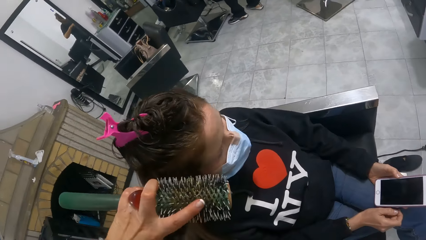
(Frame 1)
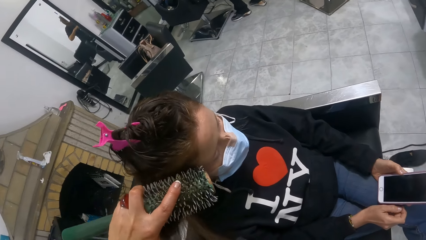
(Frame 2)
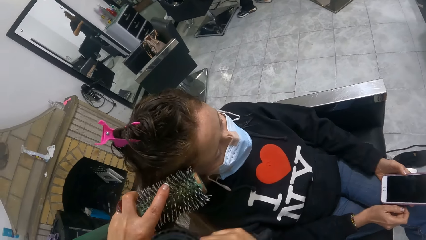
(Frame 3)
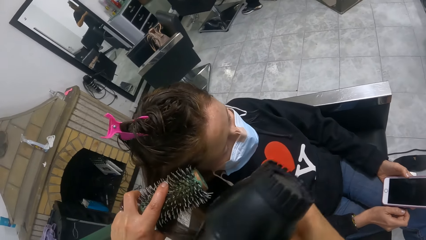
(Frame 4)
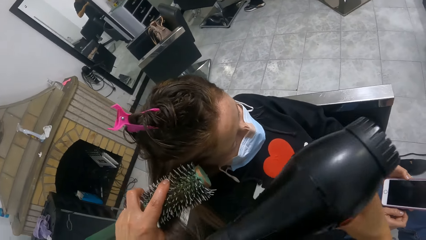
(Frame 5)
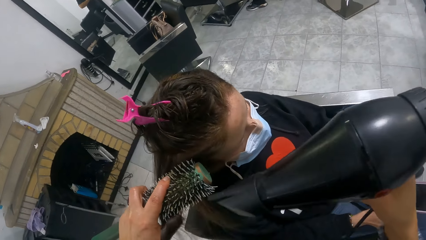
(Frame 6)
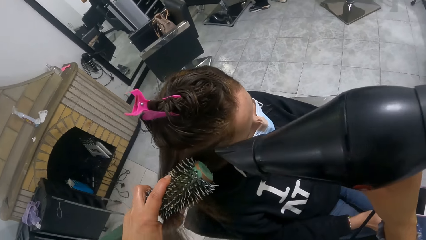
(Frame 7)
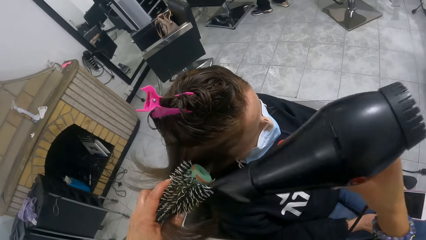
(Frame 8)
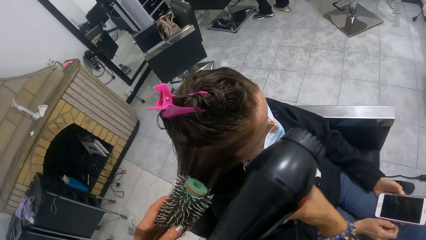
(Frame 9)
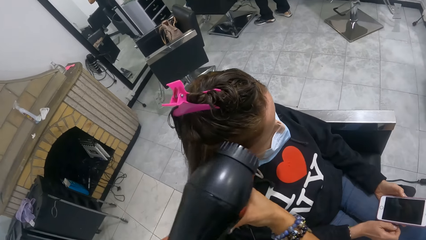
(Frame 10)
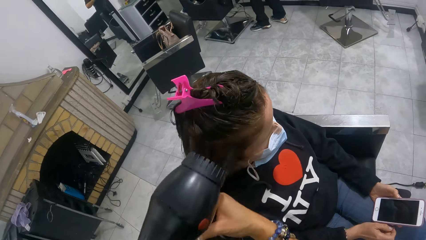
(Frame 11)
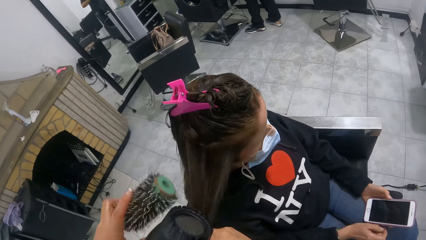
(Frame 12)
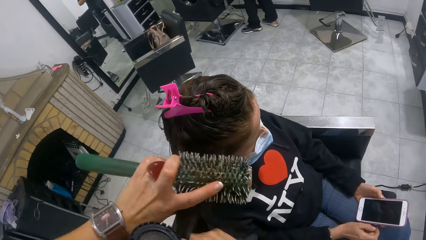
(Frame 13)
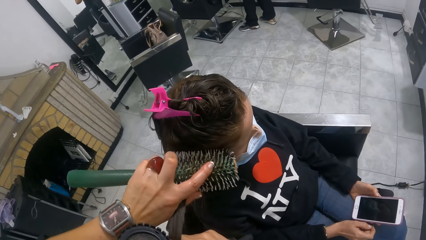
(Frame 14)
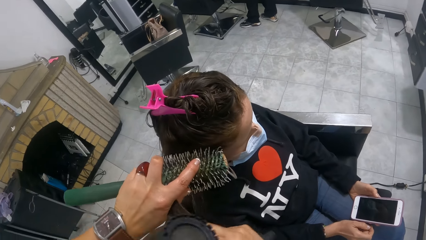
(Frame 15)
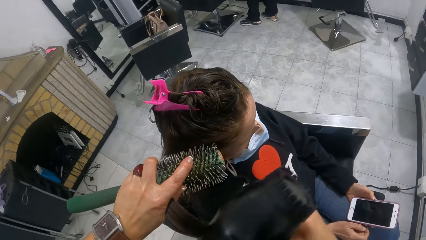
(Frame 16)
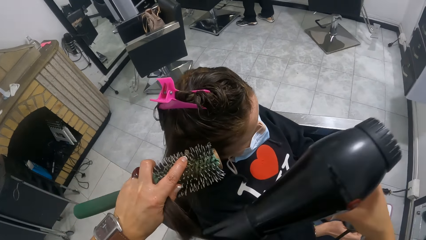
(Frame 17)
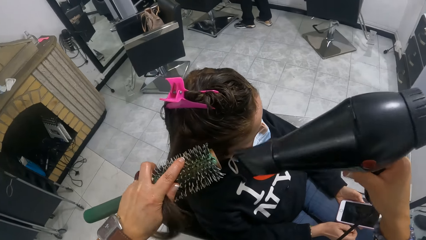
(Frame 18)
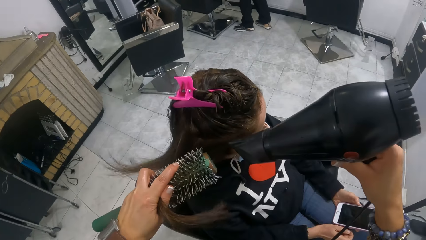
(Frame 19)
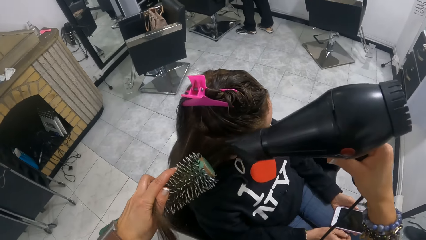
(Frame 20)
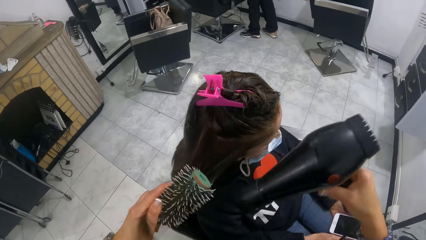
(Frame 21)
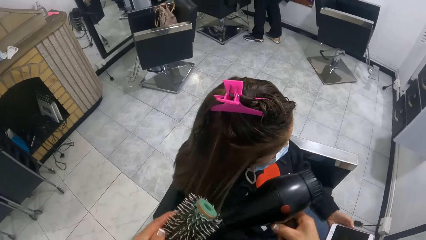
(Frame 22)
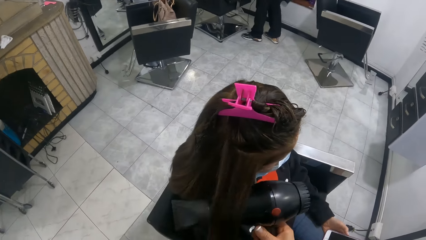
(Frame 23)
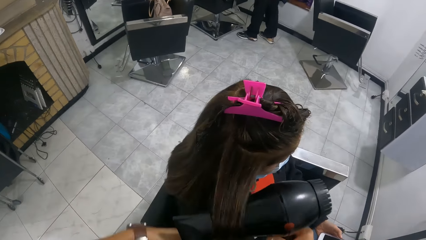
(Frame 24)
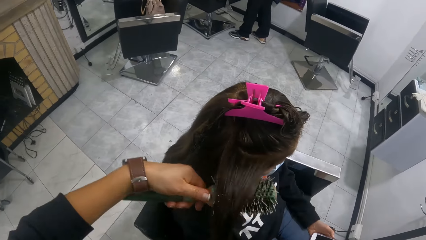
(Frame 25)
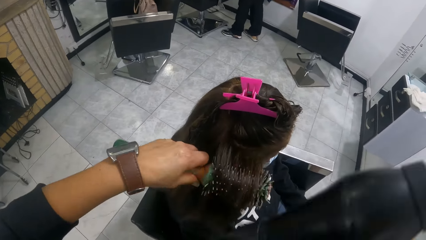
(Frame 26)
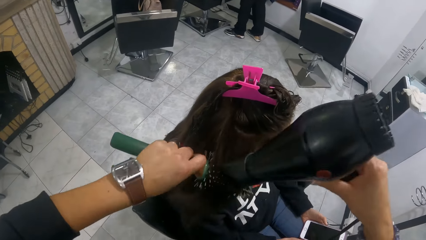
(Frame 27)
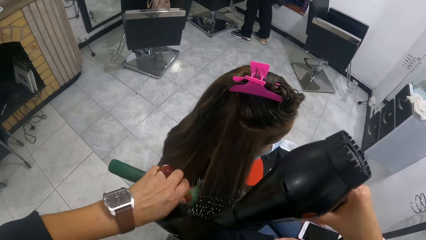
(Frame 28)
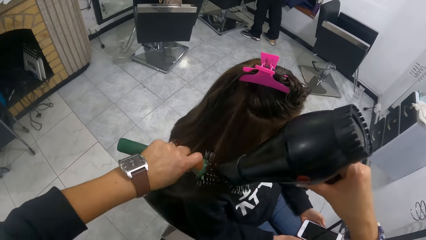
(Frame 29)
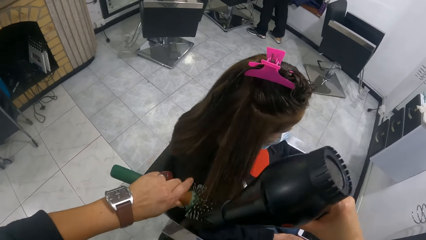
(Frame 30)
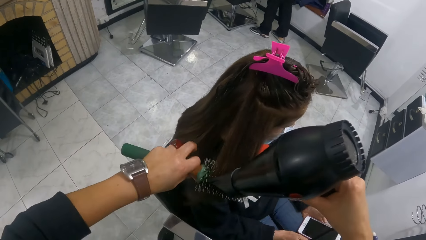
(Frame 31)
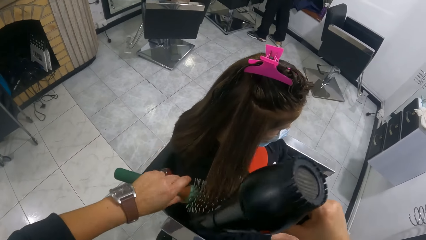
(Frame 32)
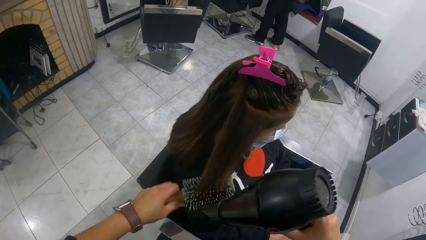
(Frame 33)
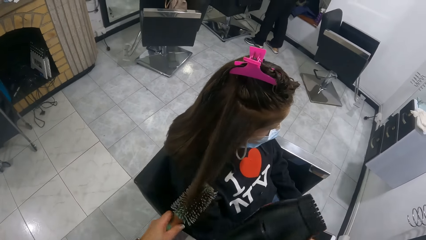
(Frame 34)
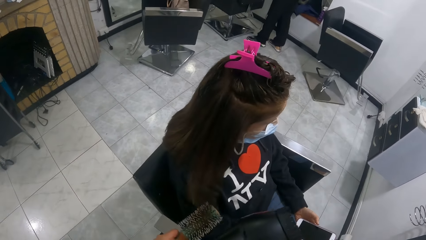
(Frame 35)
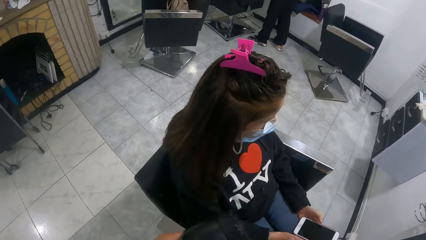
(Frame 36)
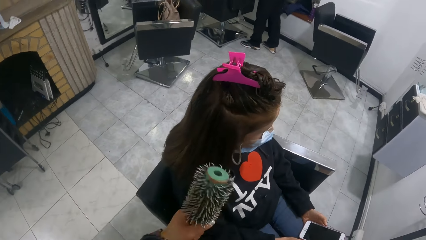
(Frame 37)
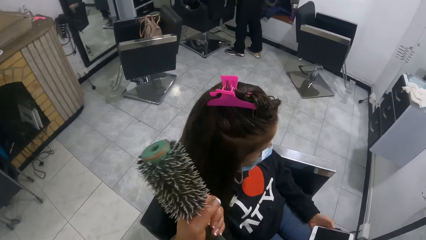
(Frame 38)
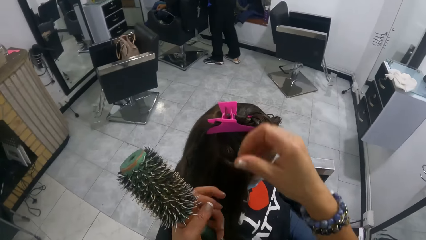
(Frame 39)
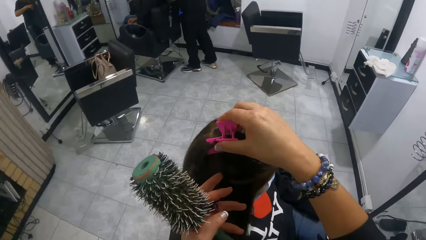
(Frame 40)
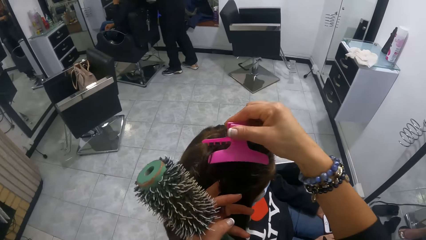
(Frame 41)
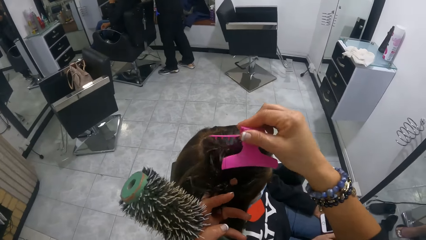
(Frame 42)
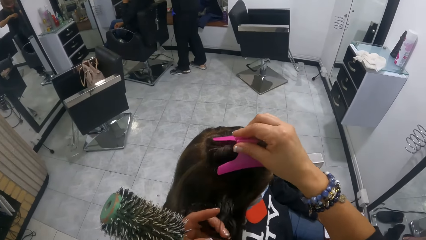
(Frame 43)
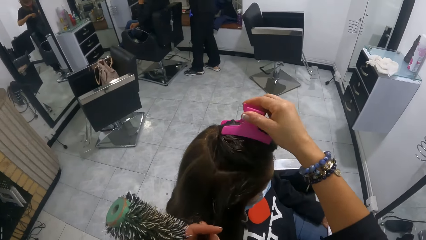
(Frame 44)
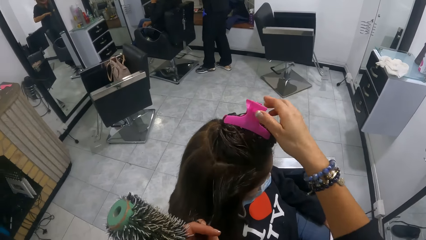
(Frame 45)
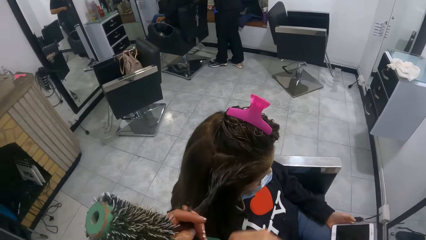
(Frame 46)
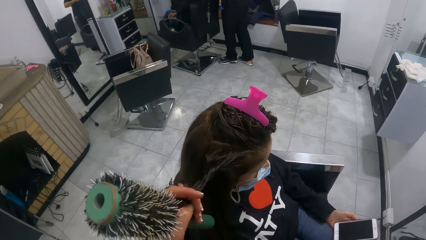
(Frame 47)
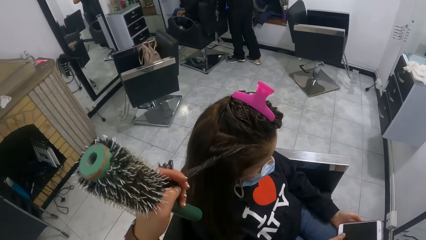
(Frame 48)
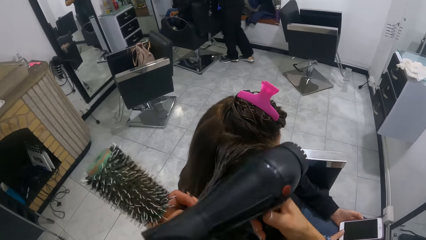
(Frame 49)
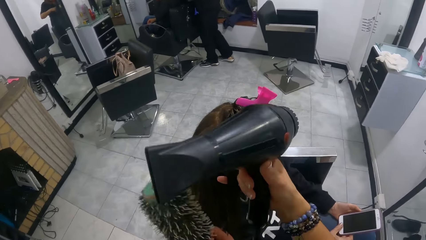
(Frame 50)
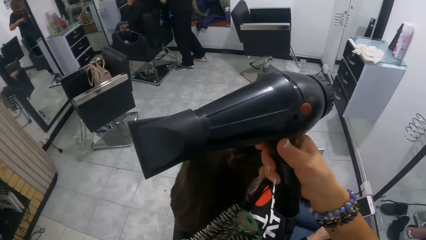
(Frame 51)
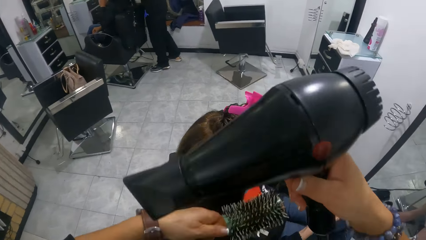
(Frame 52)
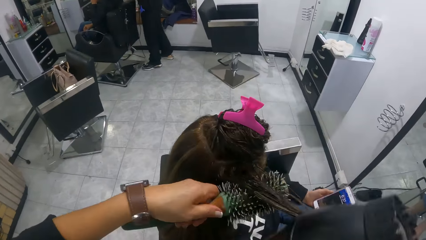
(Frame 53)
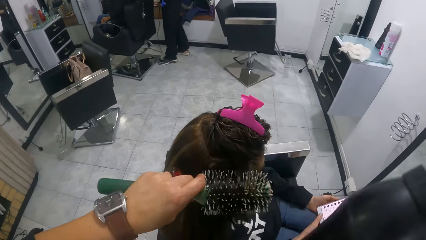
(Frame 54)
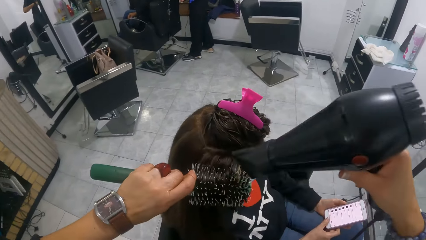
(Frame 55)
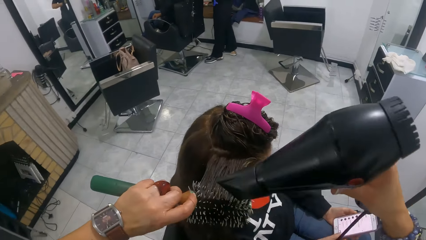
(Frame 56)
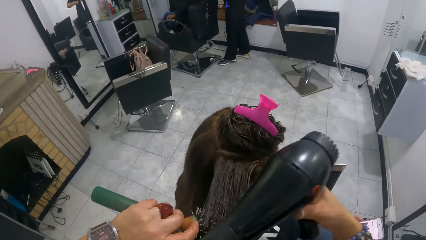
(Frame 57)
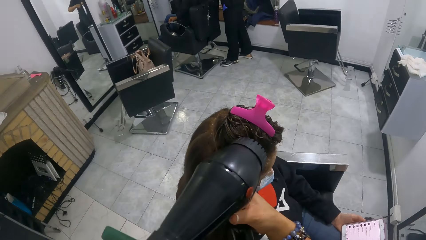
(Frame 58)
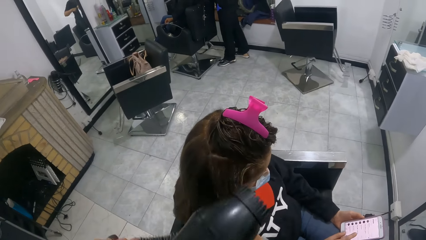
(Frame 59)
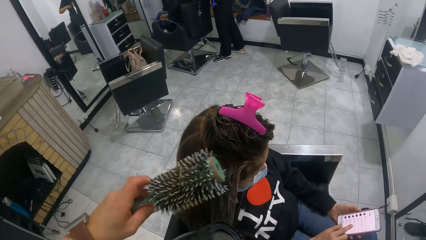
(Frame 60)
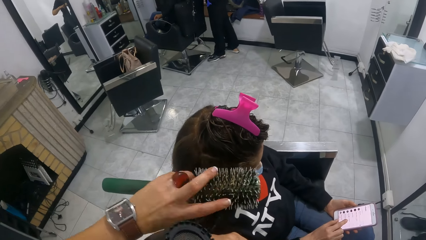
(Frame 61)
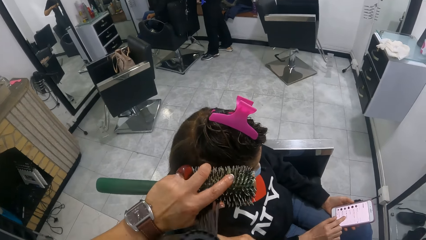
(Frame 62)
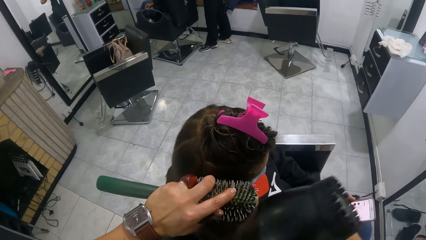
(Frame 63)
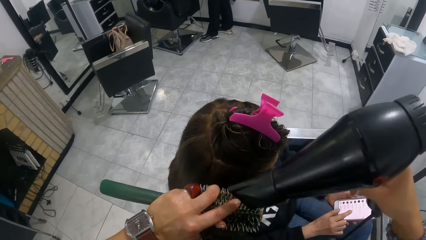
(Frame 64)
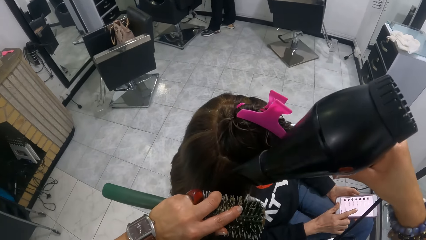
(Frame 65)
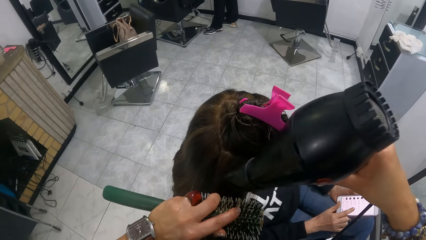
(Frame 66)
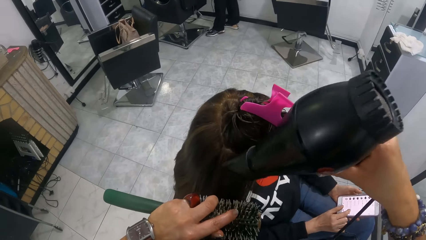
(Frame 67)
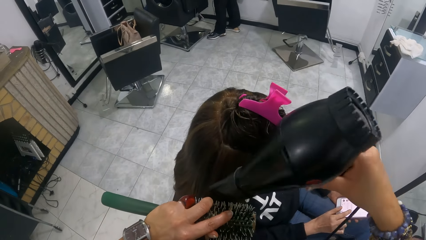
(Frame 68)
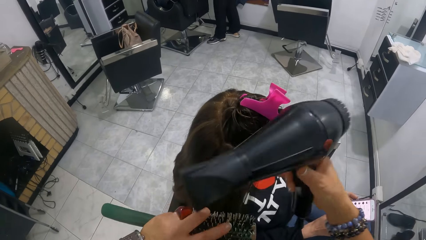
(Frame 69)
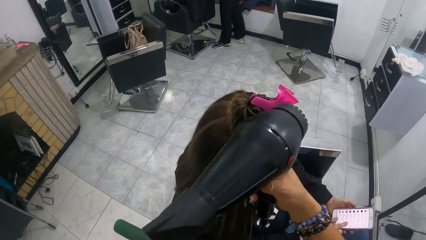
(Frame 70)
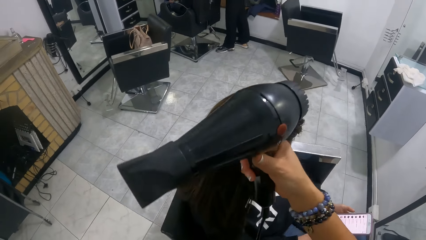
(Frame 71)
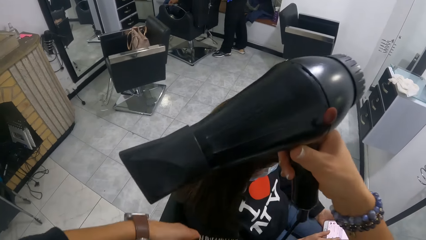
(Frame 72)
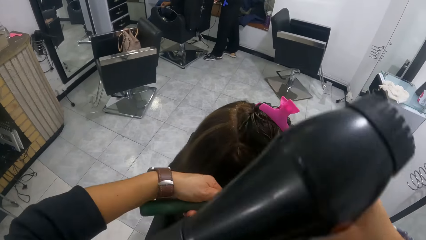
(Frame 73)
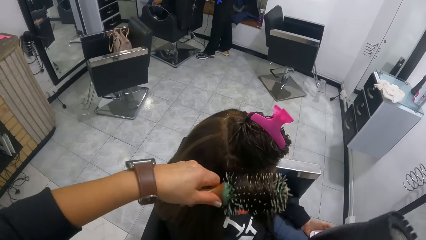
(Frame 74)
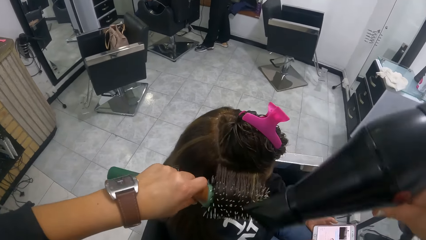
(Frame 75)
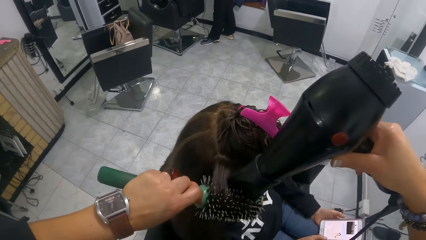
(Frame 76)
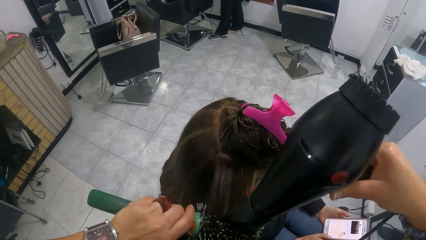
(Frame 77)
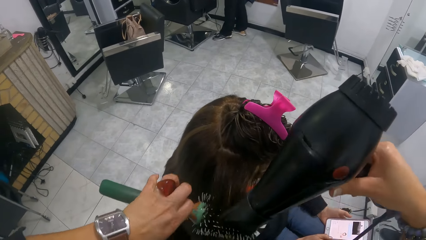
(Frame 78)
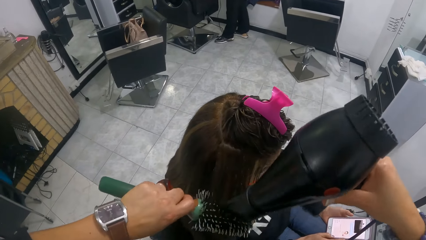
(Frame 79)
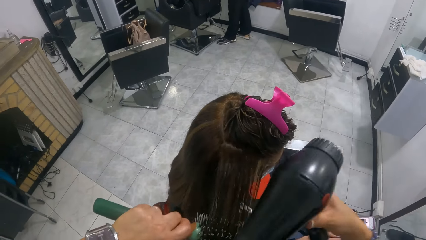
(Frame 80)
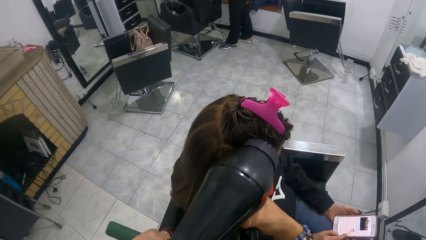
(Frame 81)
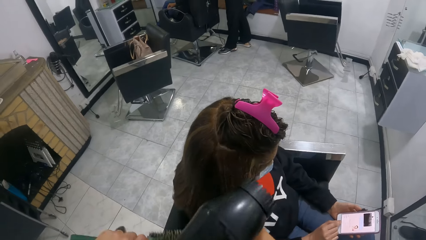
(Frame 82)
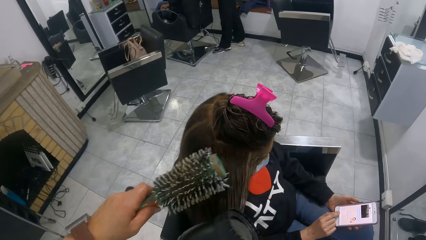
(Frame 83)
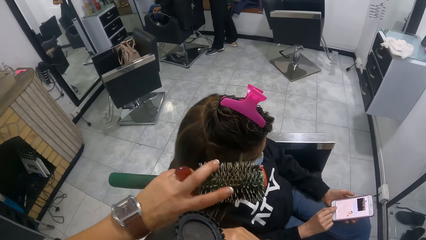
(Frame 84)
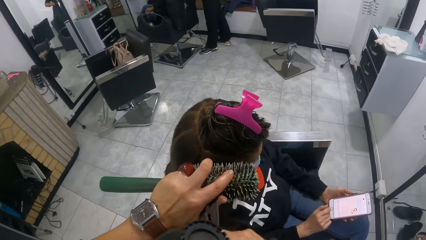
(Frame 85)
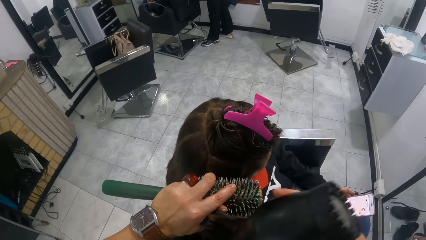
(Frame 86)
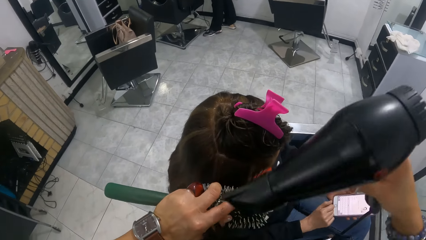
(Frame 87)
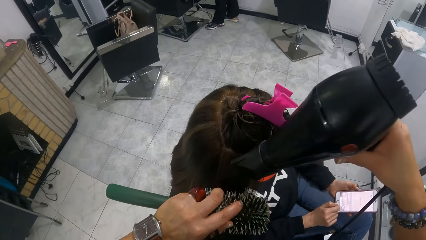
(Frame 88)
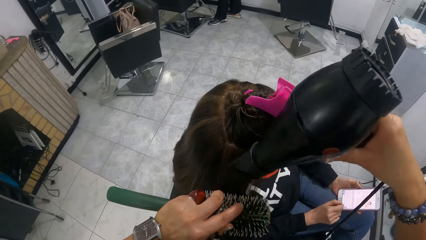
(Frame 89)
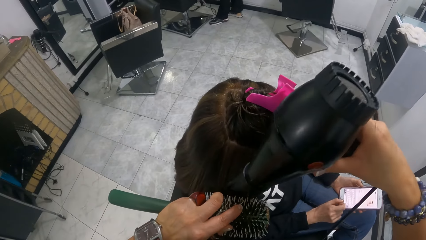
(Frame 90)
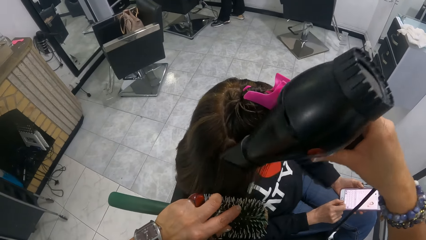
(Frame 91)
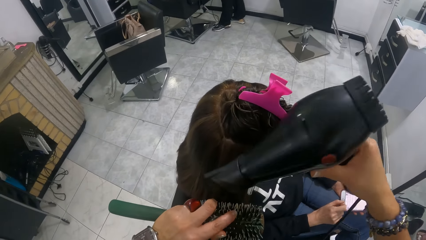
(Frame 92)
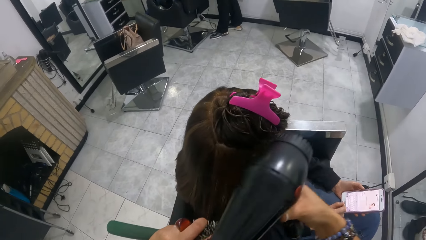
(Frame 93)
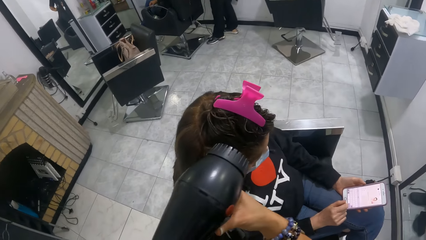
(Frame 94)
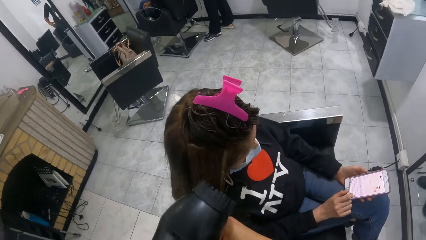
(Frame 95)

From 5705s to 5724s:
The camera wearer combs a woman's hair. She blow-dries the woman's hair. She combs the woman's hair. She blow-dries the woman's hair. She combs the woman's hair. She moves a hair clip from the woman's hair with her right hand. She holds the hair with the clip. She dries the woman's hair with a hair dryer in her right hand and a curler in her left hand. She rolls the woman's hair around the comb. The woman operates a phone on her left hand with her right hand. The camera wearer dries the woman's hair with the hair dryer in her right hand and the curler in her left hand. She rolls the woman's hair around the comb. She blow-dries the woman's hair.
